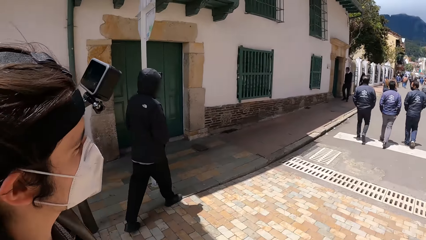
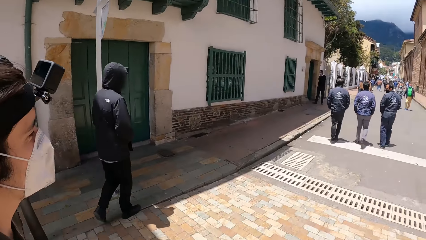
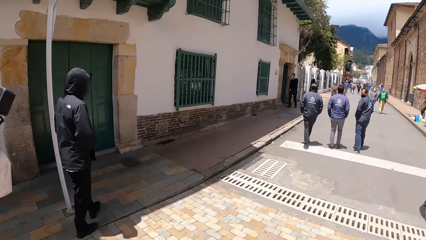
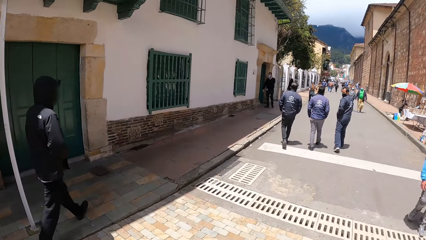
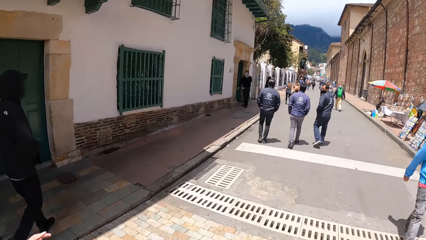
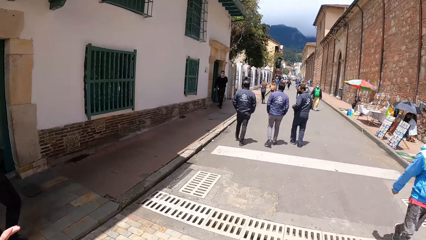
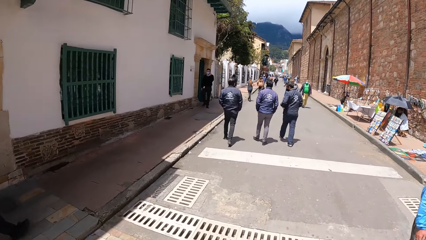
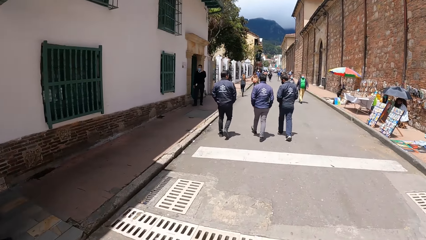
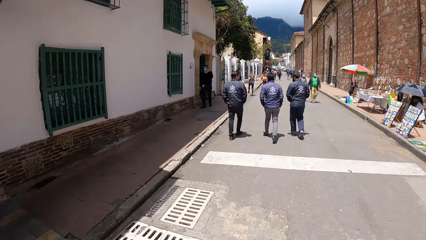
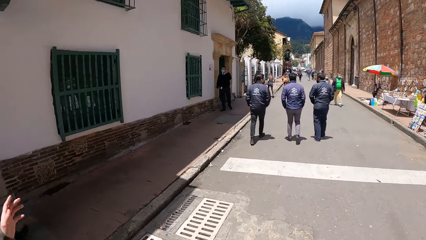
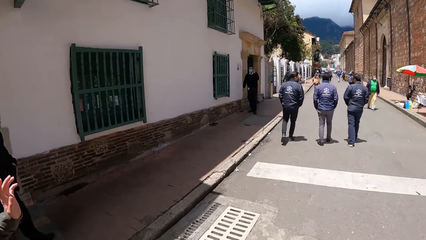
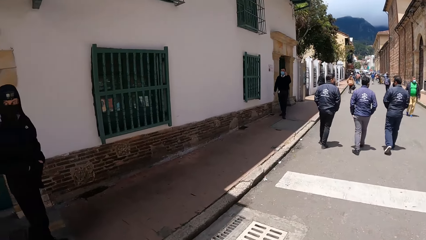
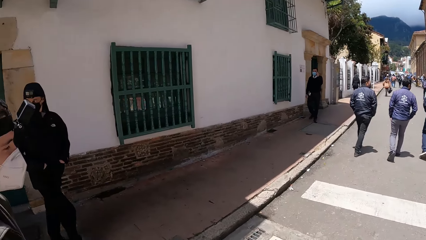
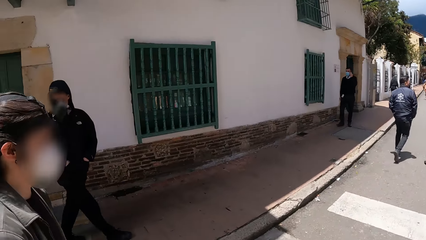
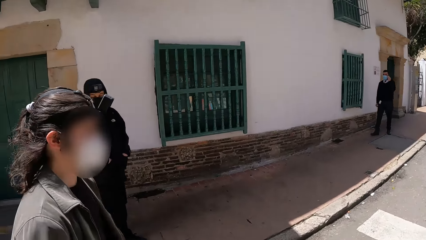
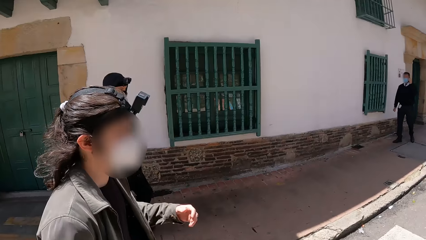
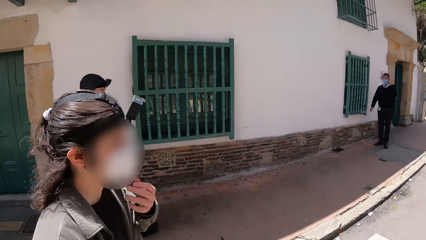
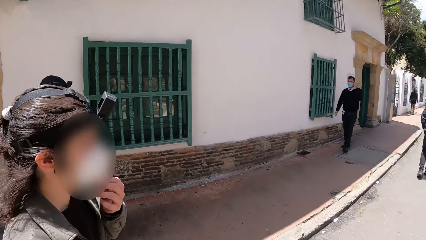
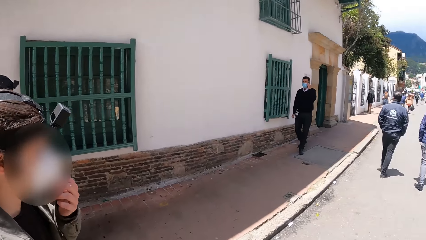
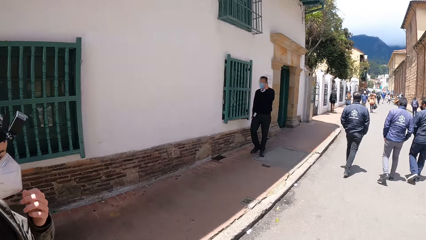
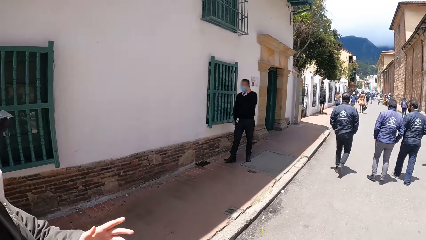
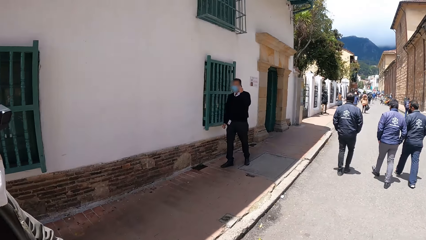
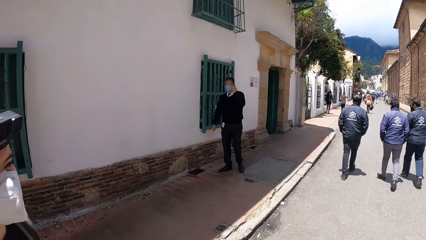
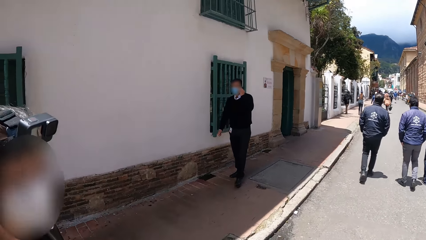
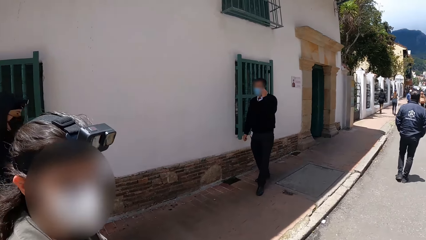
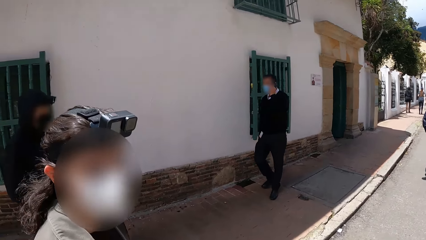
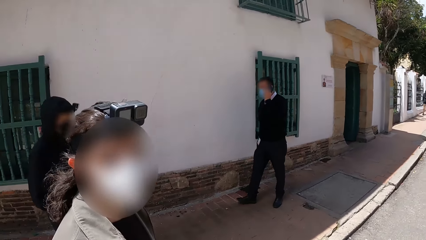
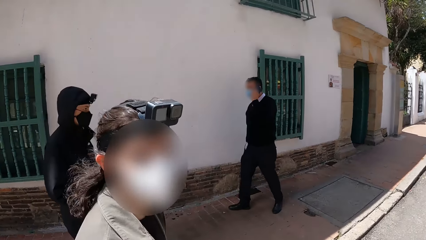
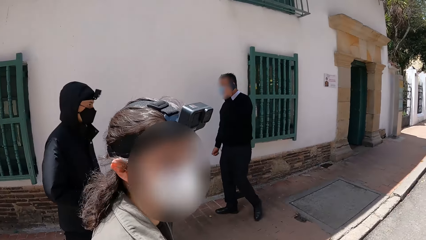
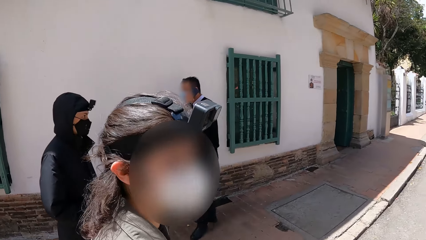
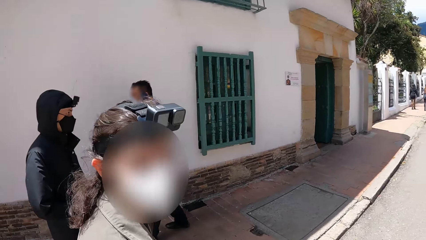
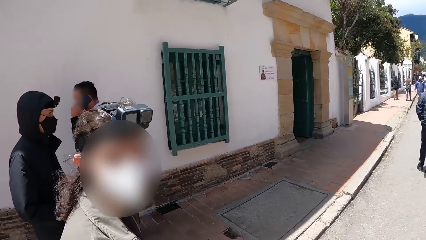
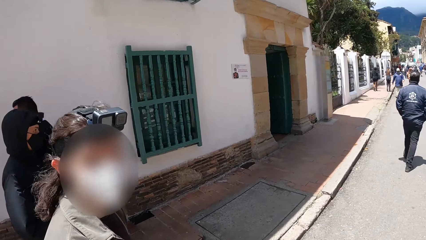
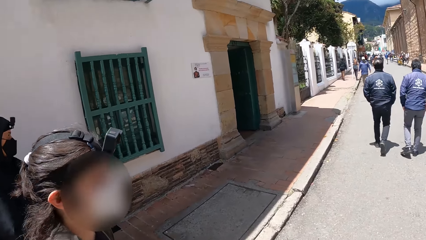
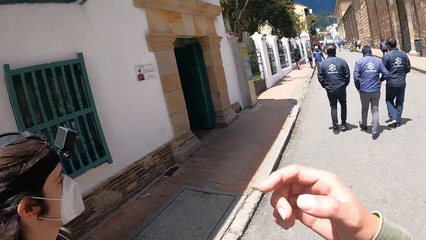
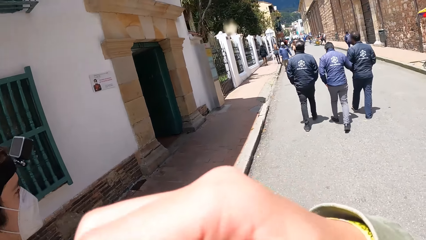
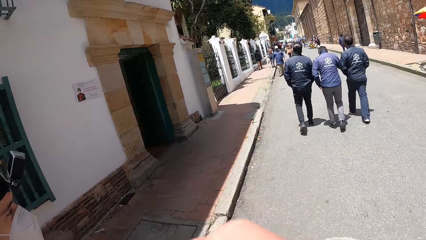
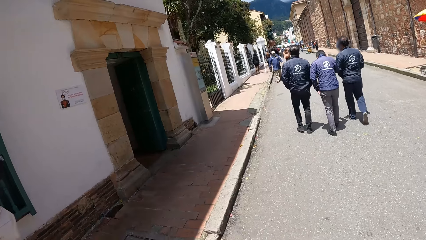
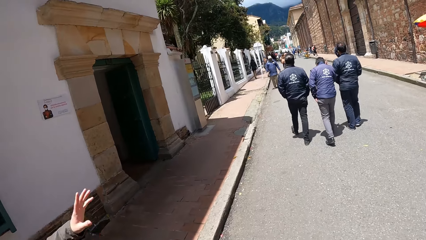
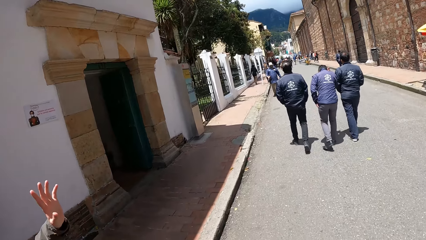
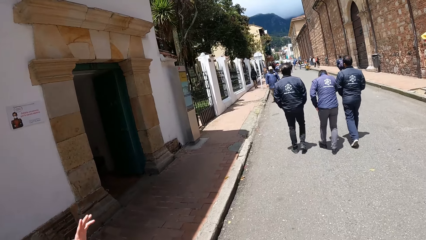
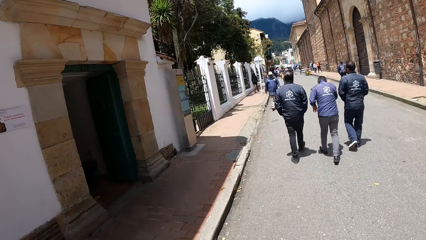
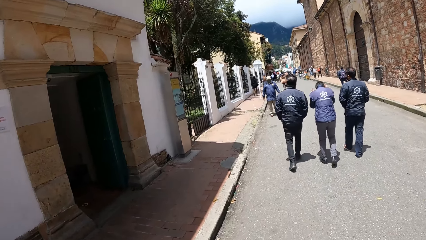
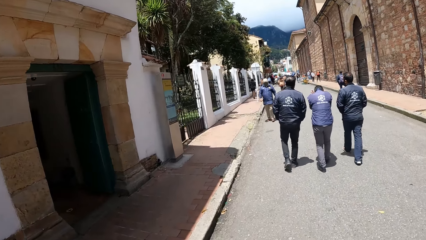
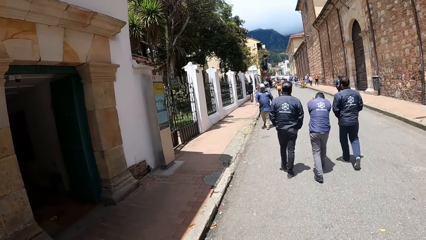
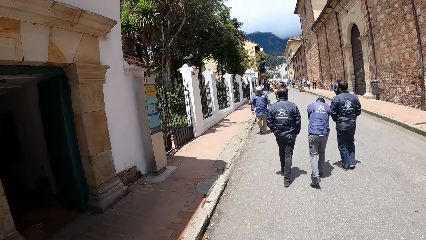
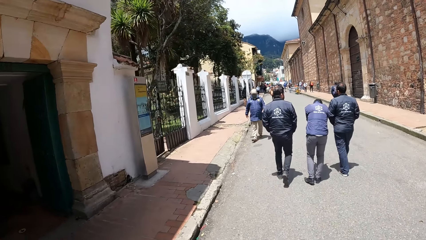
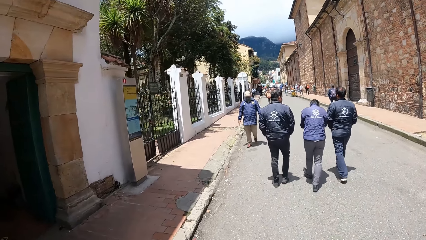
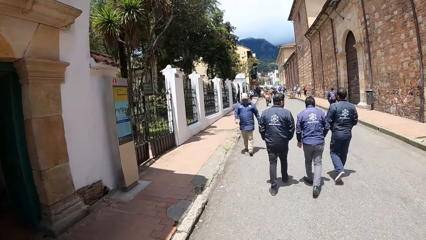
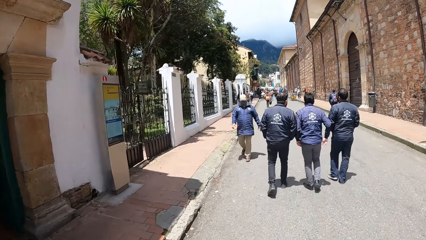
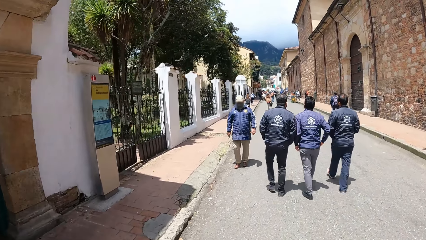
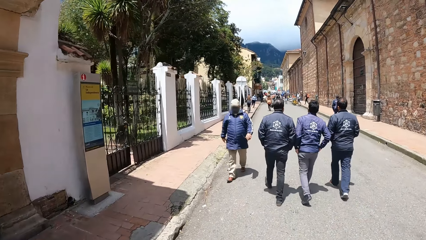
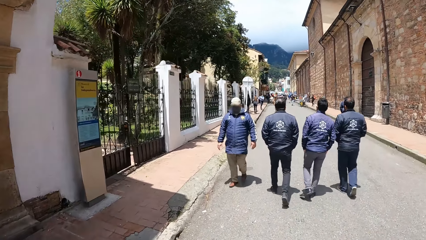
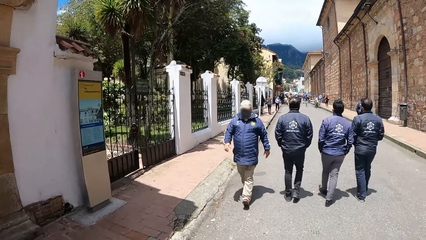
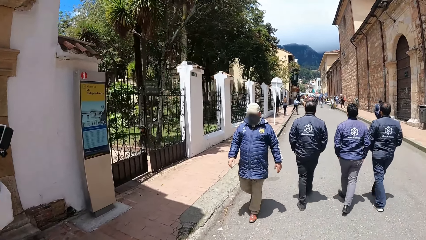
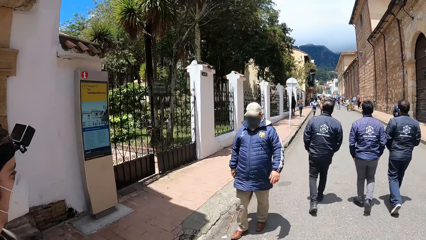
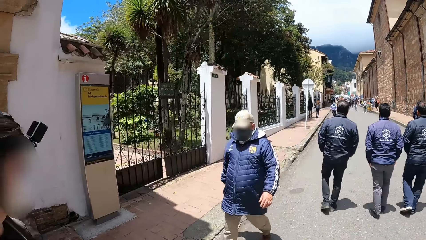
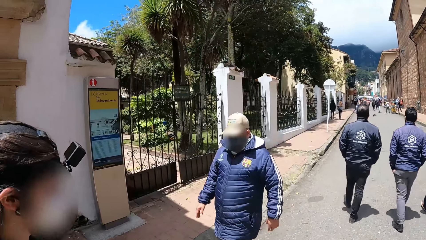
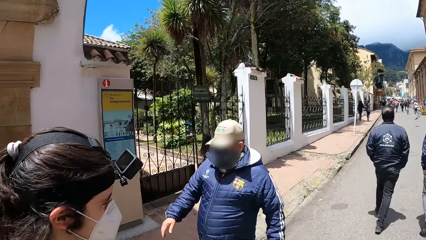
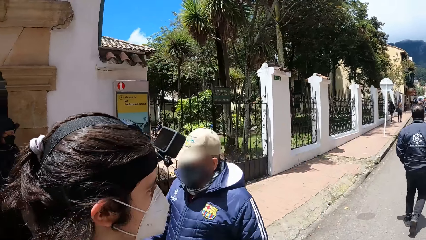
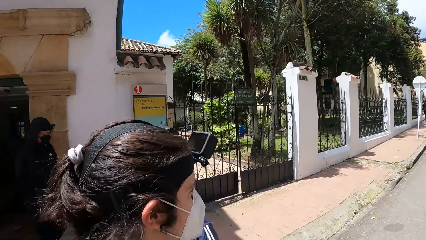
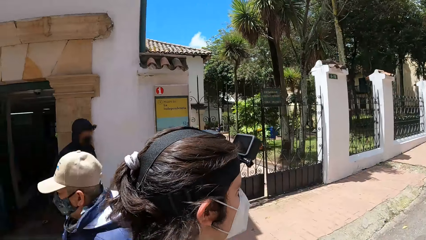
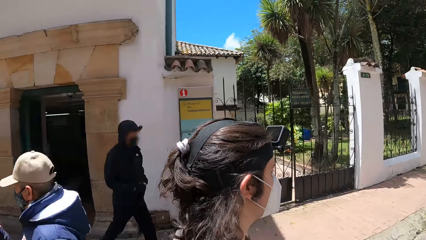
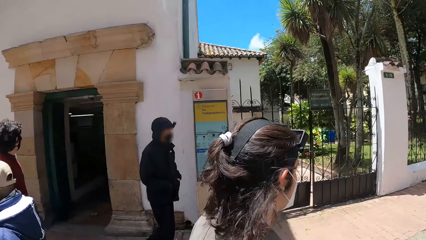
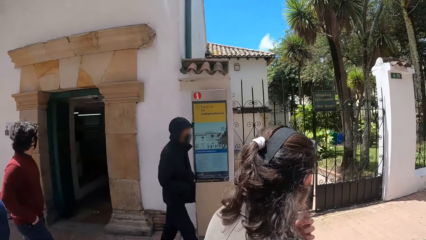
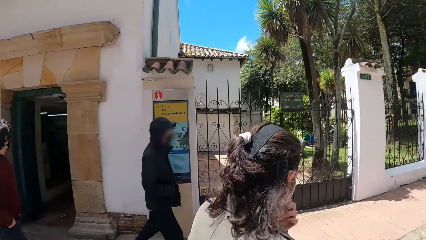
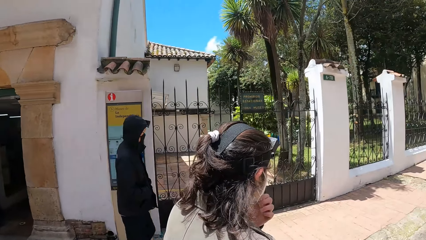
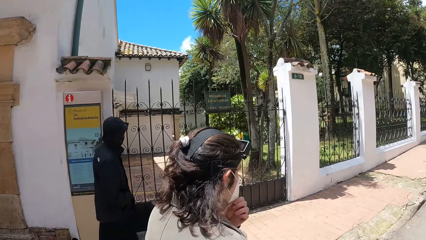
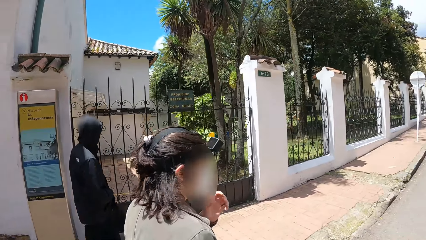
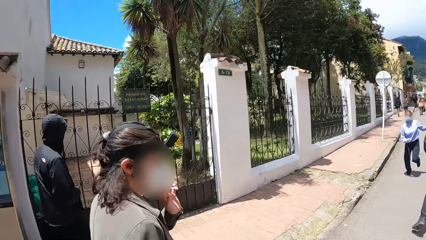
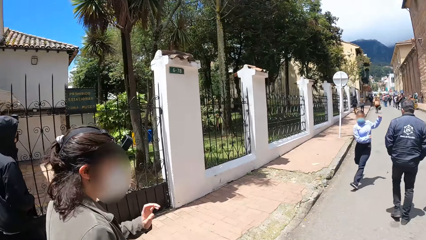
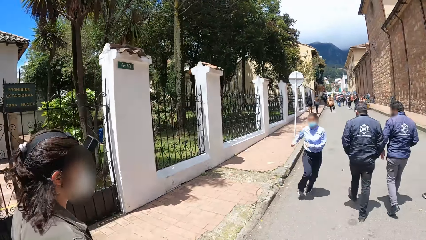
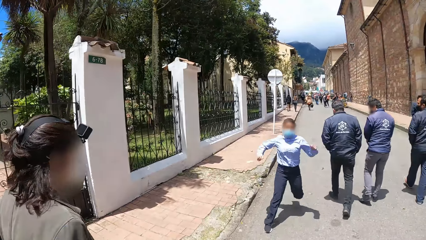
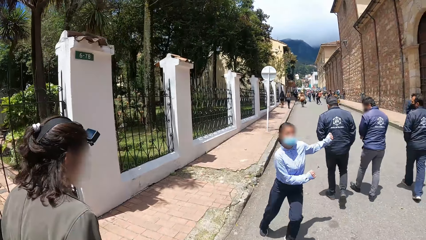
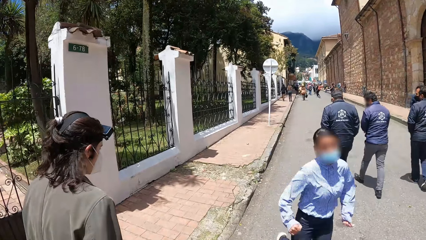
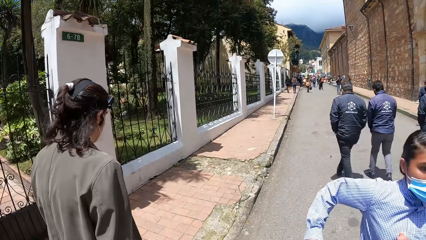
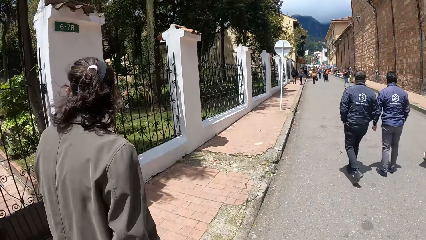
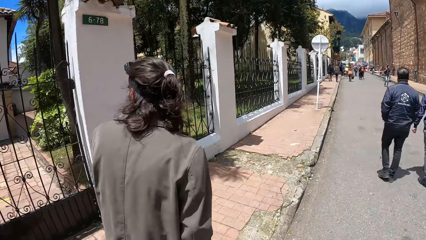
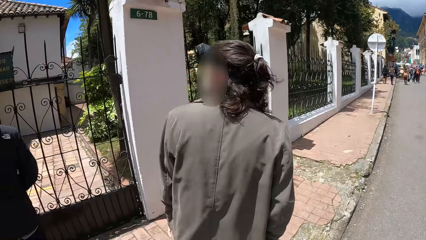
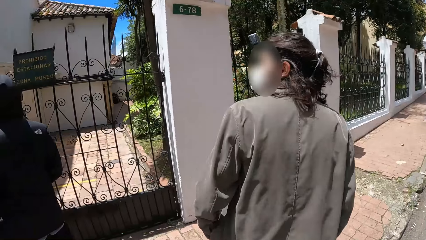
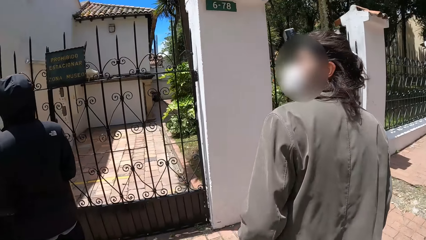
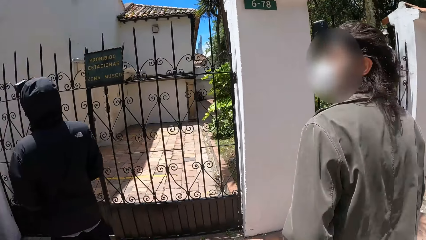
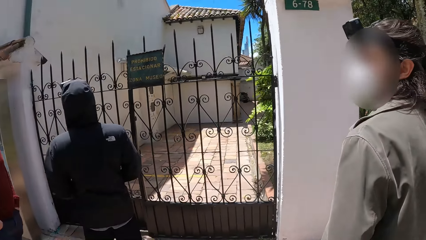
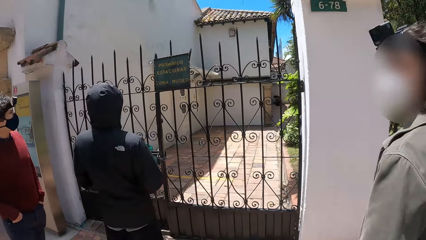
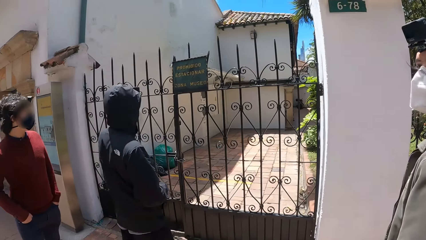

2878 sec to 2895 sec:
The camera wearer interacts with the third man. He touches his face with his right hand. He walks. The fifth man adjusts his nose mask with his left hand.
